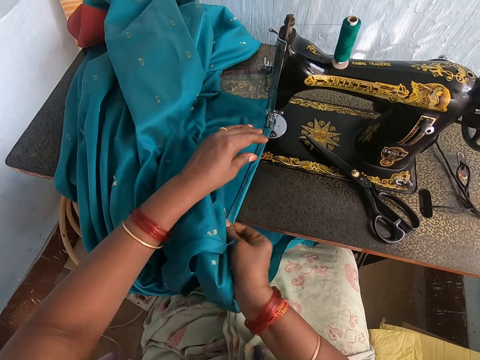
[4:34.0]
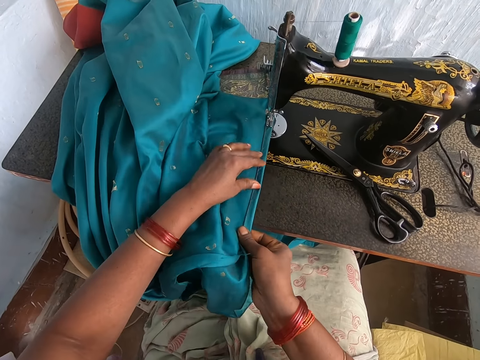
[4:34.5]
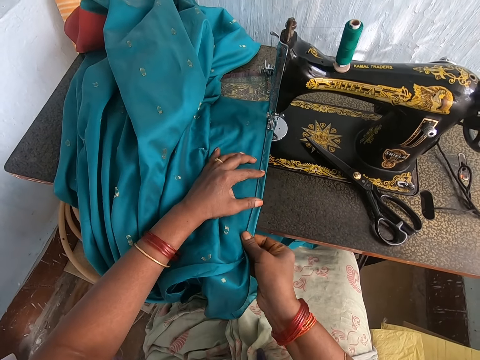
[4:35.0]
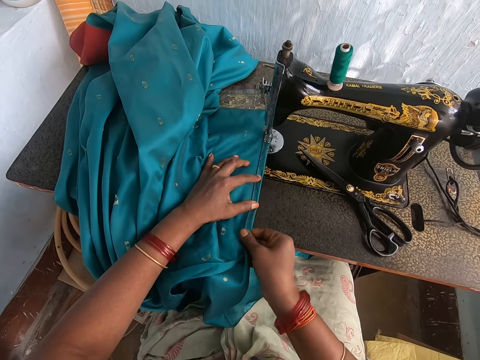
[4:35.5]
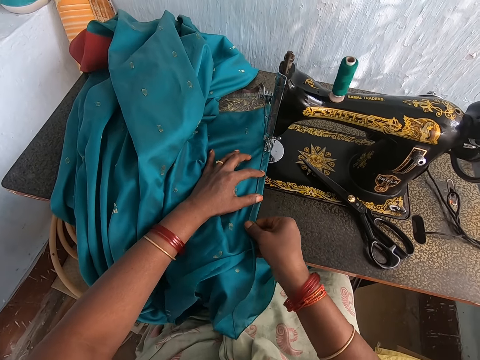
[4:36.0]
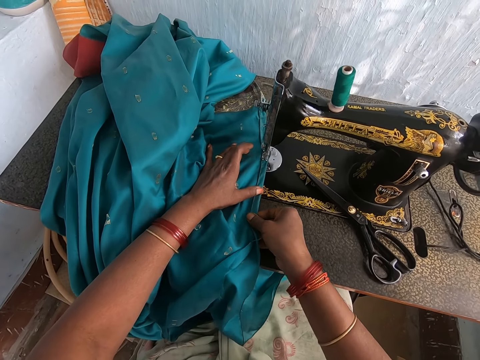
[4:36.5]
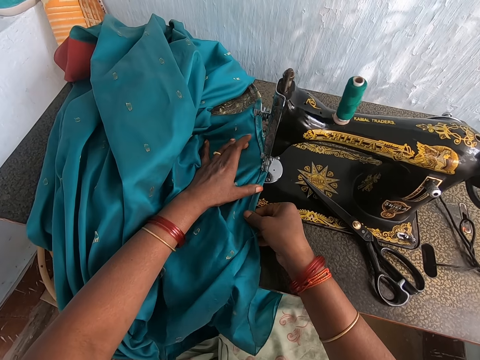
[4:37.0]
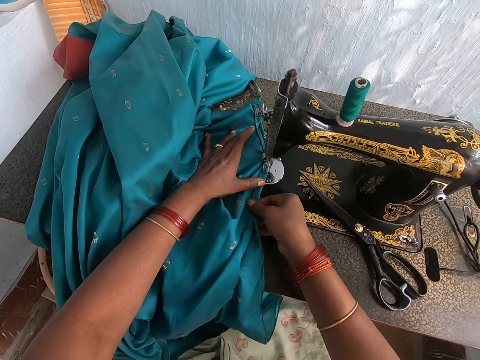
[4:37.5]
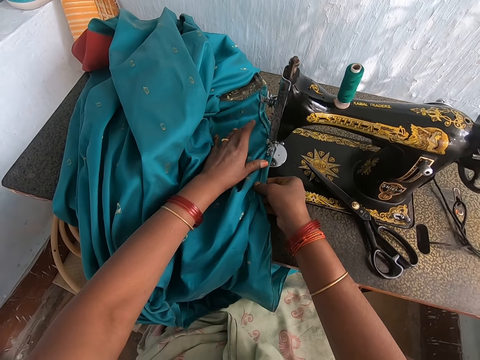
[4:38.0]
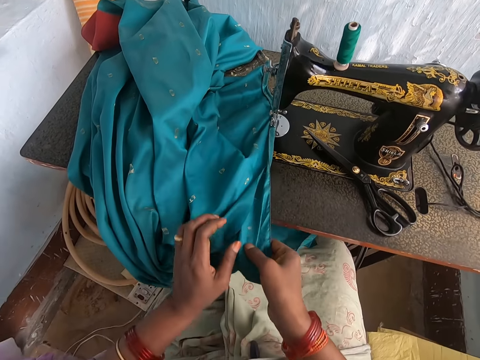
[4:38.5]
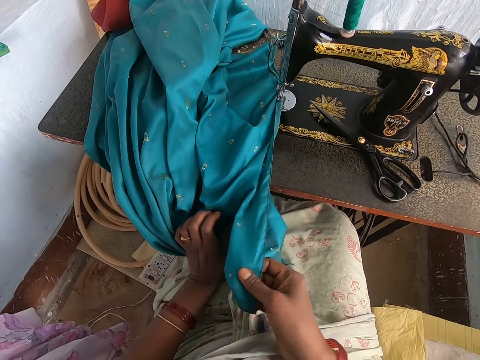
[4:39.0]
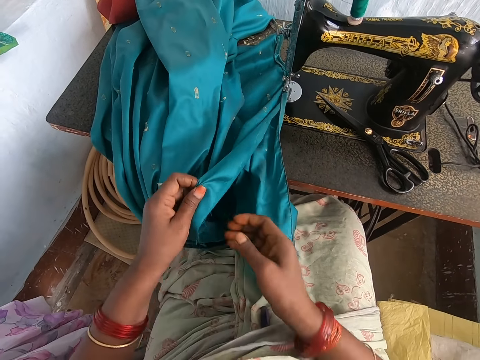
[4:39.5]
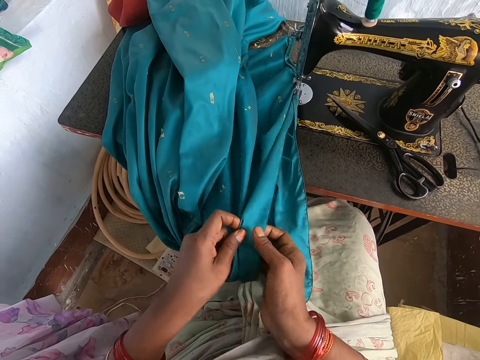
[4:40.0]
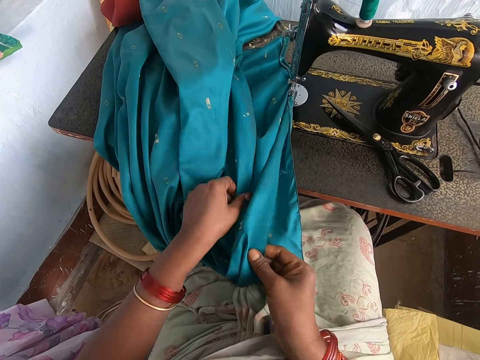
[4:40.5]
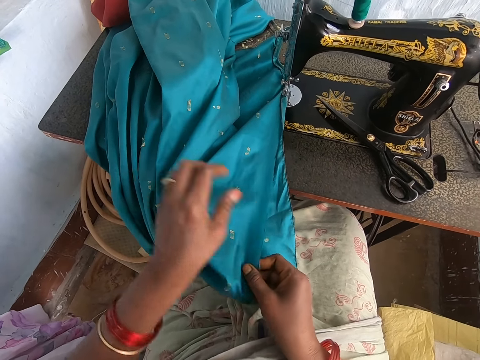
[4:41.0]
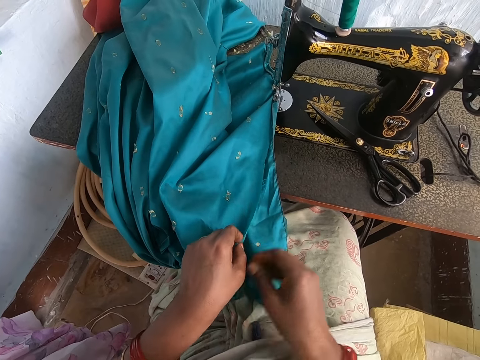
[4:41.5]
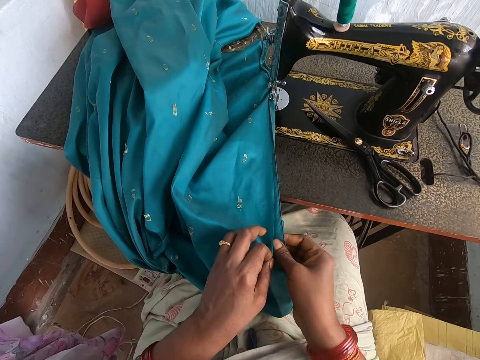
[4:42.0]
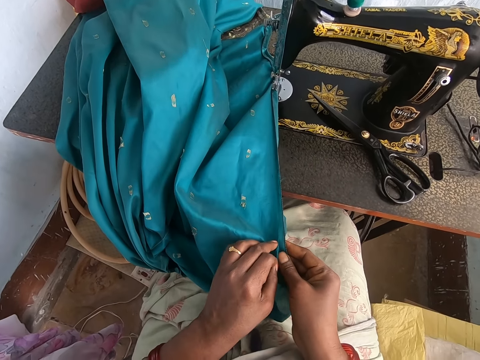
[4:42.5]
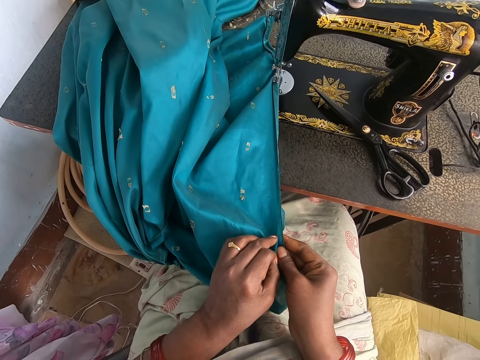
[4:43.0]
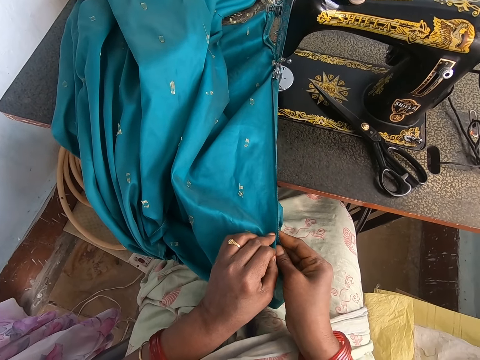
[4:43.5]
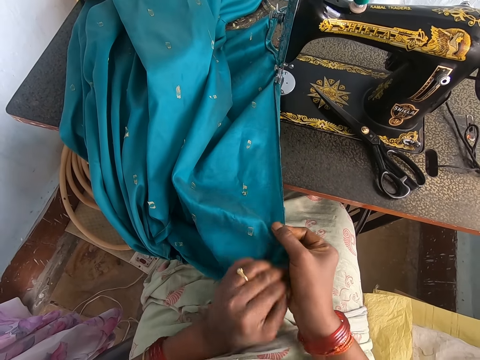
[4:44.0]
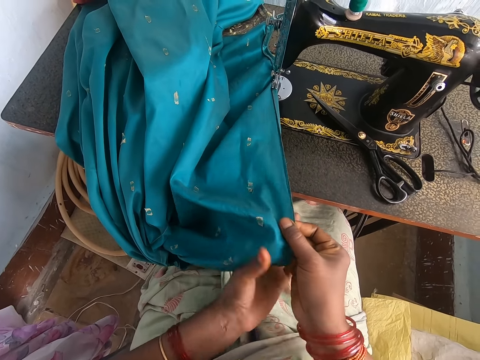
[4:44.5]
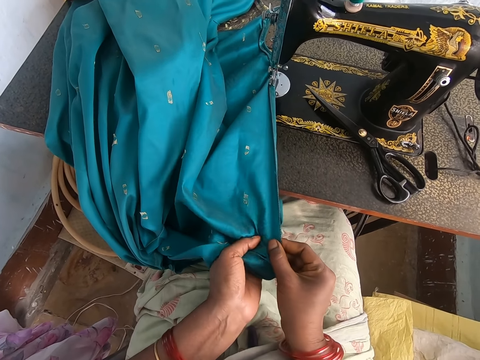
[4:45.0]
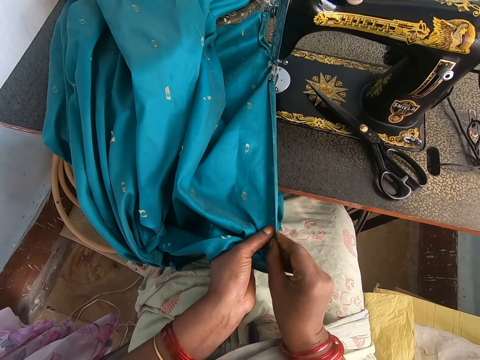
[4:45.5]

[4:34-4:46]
The camera wearer sews the fabric on the sewing machine with her left hand. She adjusts the fabric with both hands. She attaches the garment together.

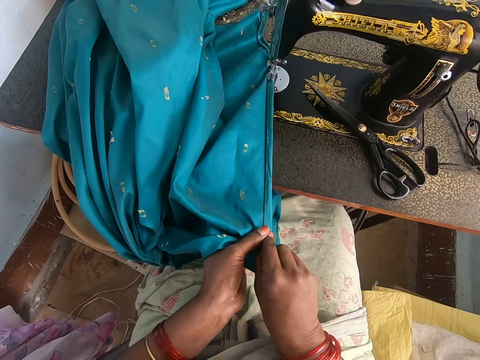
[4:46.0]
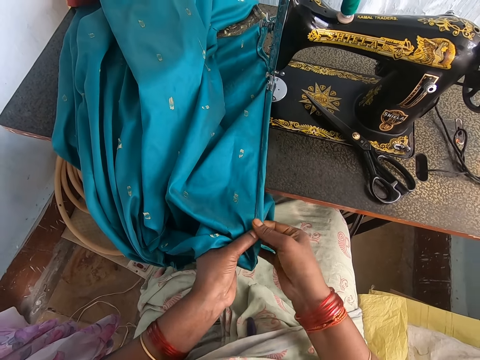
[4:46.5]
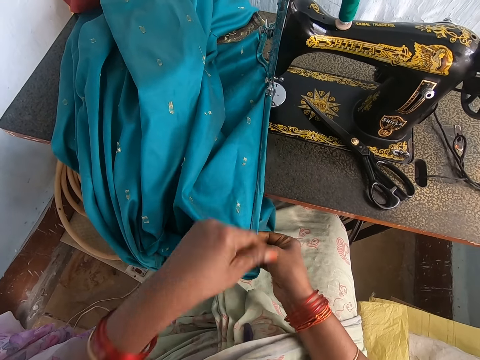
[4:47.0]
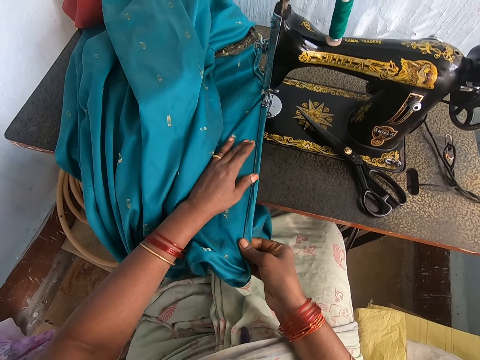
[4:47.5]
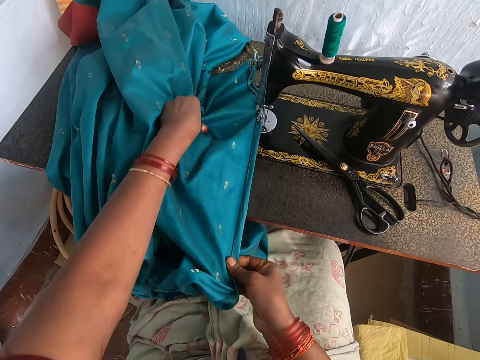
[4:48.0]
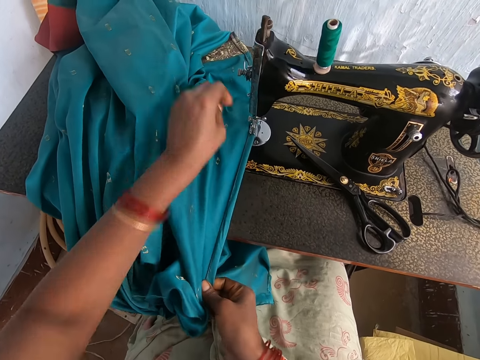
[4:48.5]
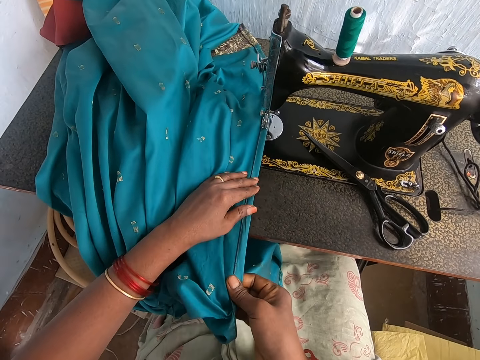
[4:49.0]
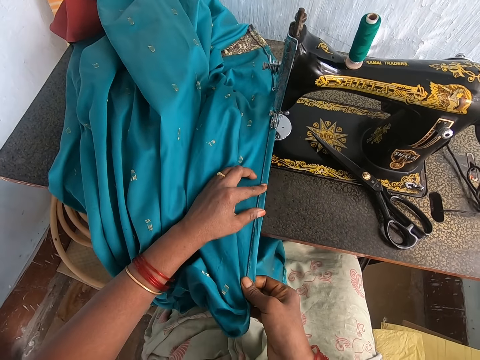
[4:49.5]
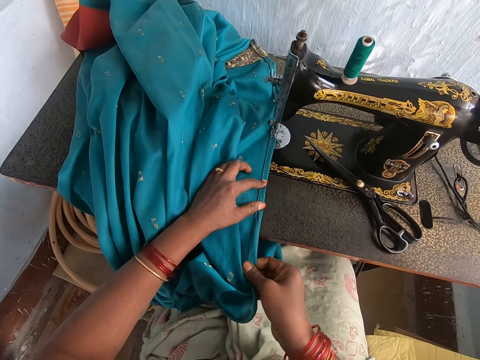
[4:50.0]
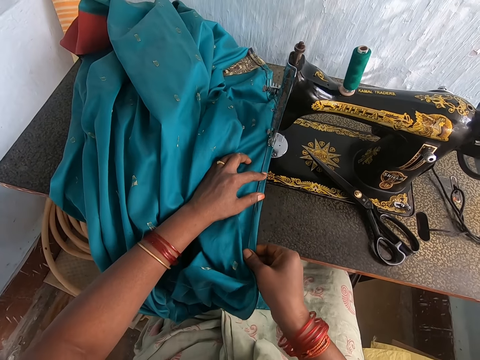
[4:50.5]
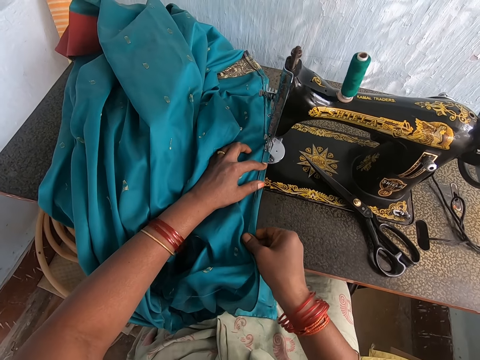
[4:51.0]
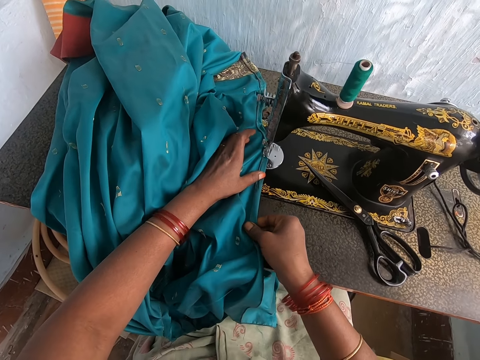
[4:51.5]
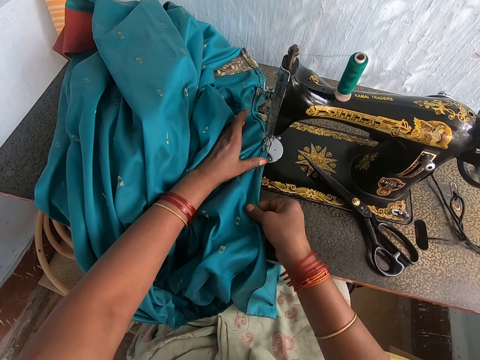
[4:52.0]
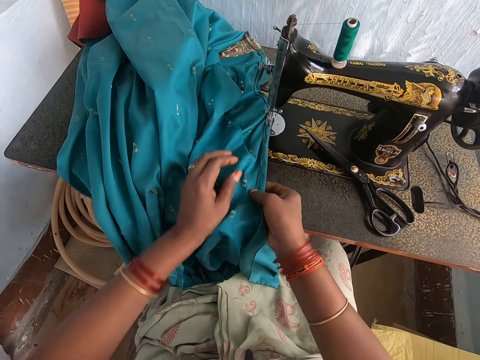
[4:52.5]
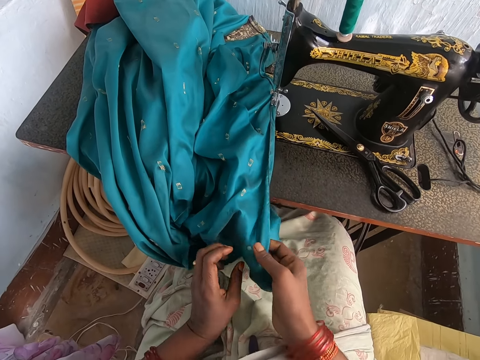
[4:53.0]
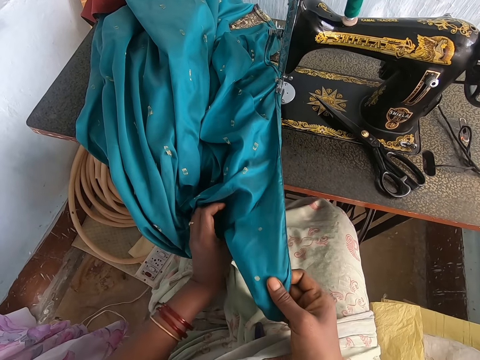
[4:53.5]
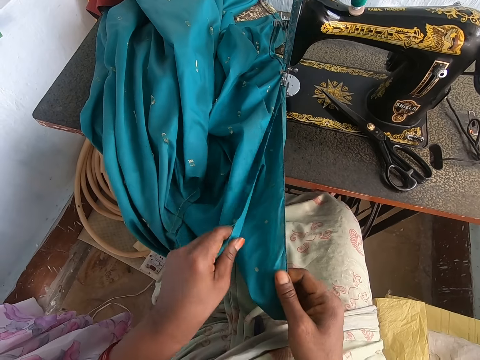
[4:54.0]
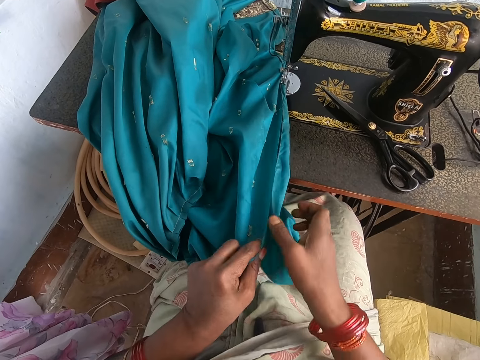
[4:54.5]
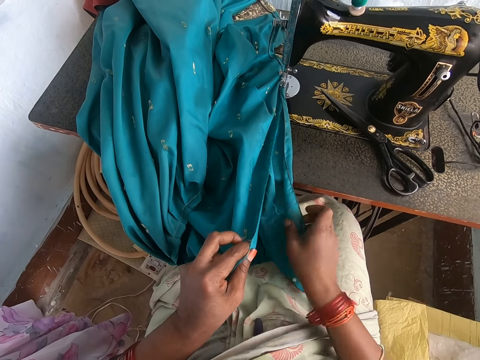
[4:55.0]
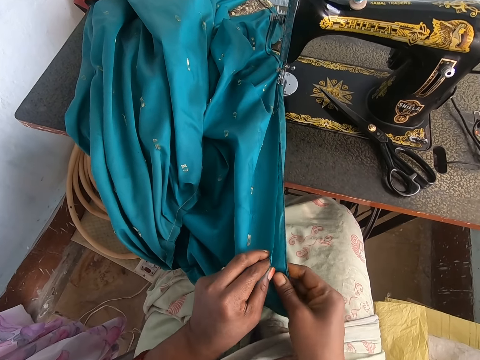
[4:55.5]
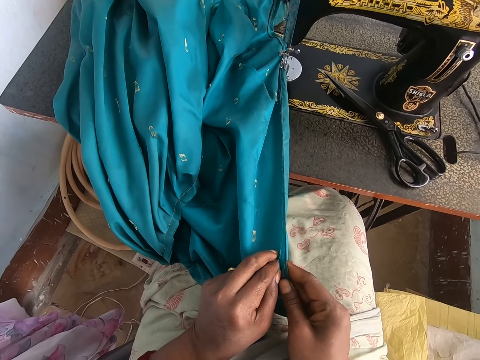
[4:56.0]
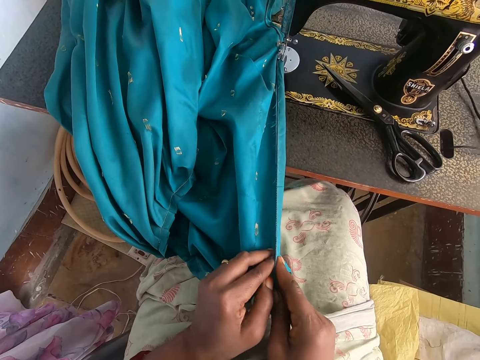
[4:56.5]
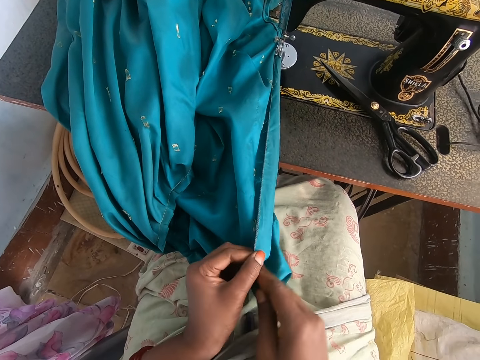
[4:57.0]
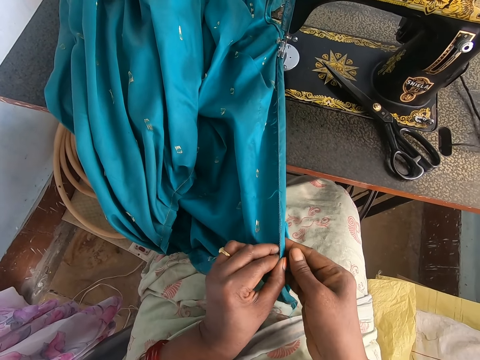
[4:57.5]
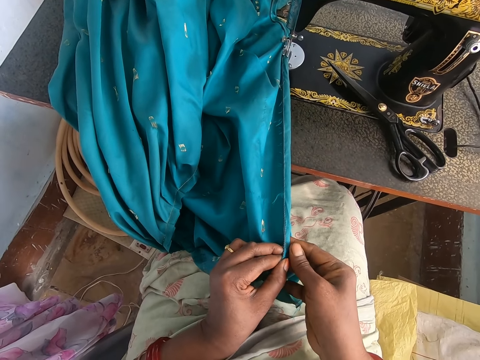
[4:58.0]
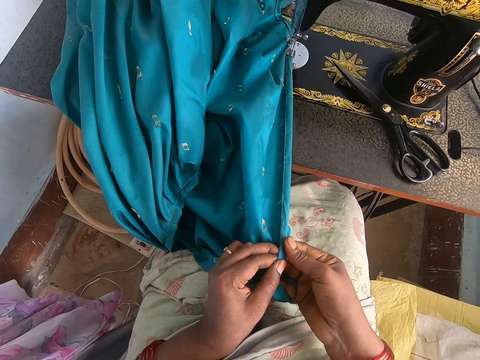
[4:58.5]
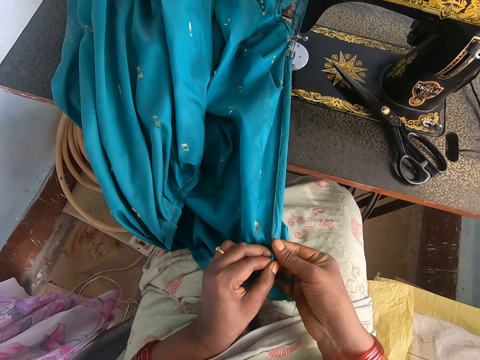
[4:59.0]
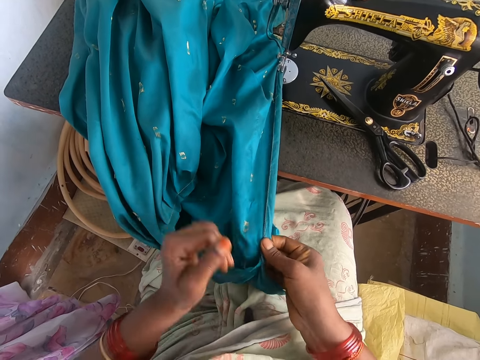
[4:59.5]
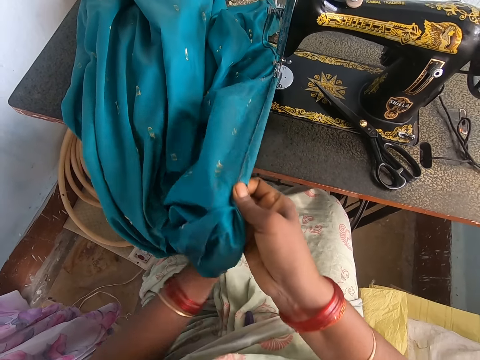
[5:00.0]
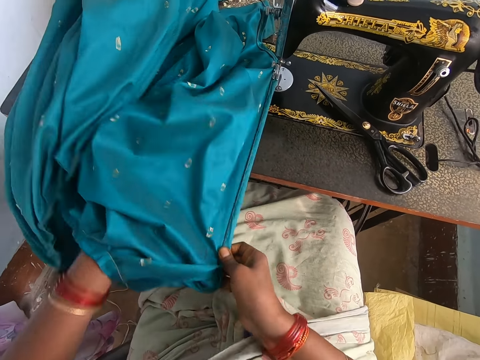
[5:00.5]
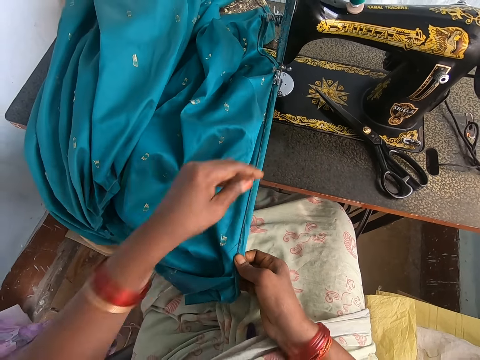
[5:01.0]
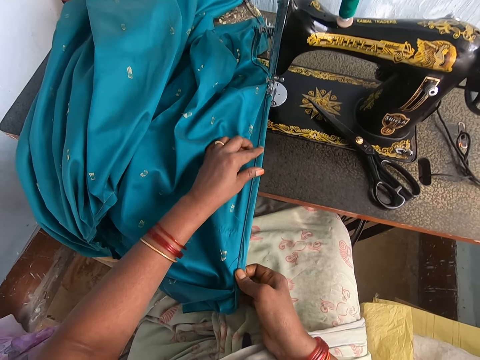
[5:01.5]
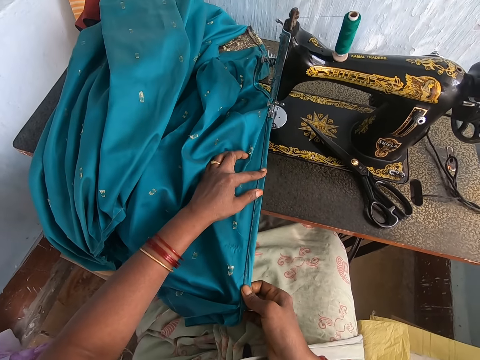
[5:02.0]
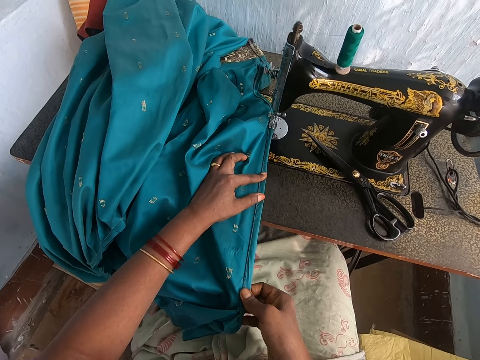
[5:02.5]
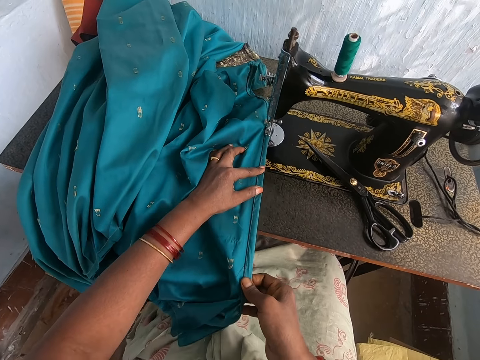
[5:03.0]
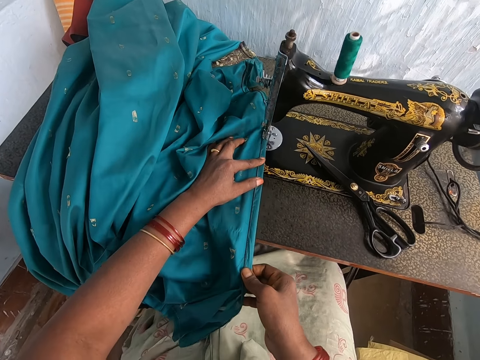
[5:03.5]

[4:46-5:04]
The camera wearer moves the clothing material on the machine with both hands. She sews the clothing material with the sewing machine. She folds the clothing material on the sewing machine with both hands. She adjusts the cloth. She straightens out the clothing material with her left hand. She sews the clothing material with the sewing machine.
